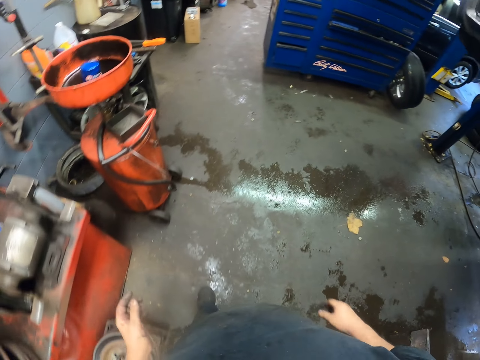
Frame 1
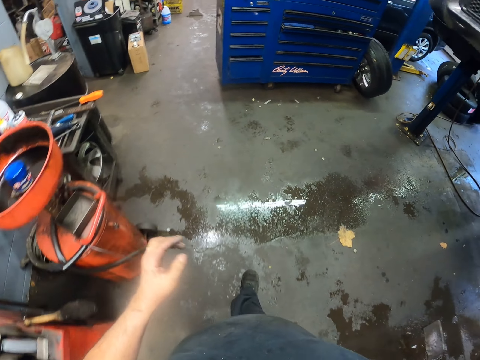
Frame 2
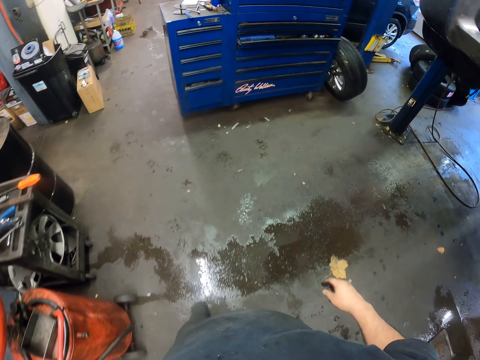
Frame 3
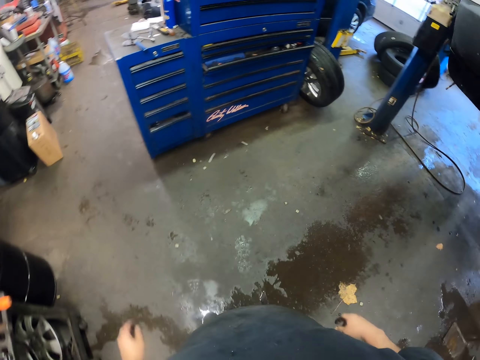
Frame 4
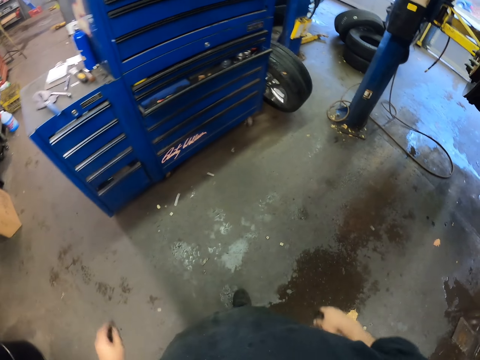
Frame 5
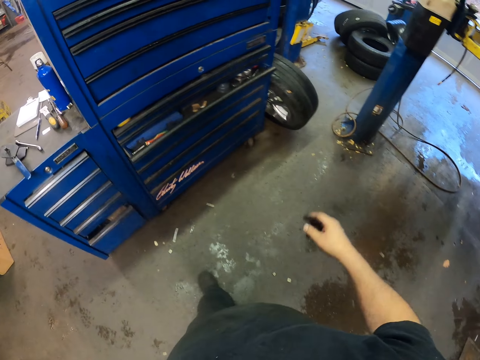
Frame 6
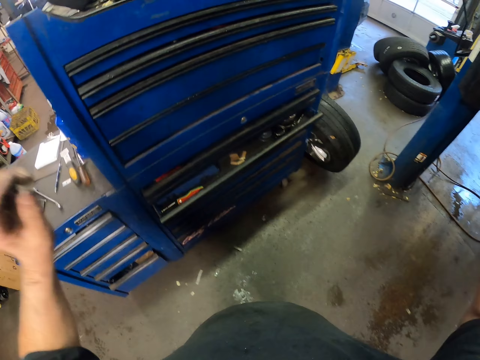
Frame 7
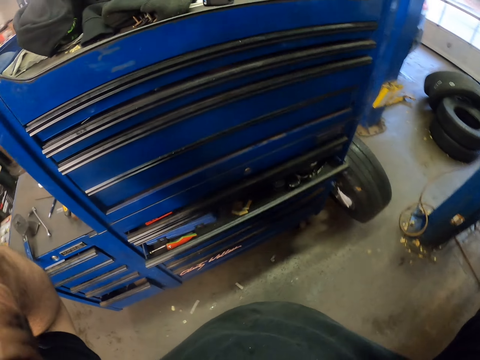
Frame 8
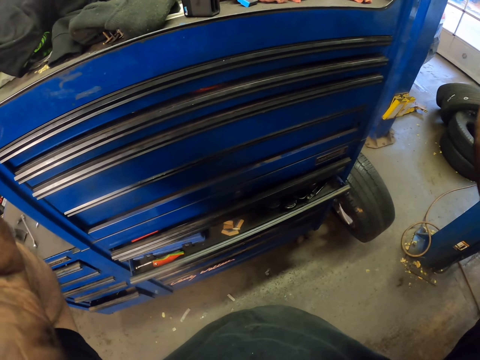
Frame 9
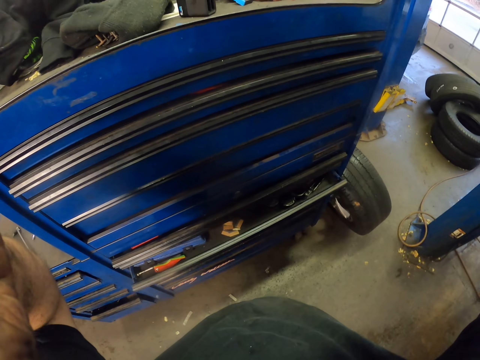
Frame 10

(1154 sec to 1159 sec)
The camera wearer moves the hand when walking. They move the hand to the camera.
